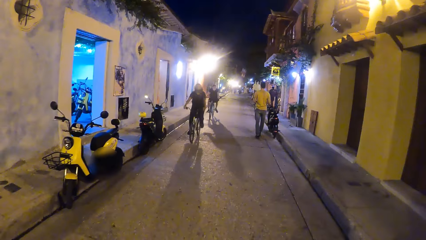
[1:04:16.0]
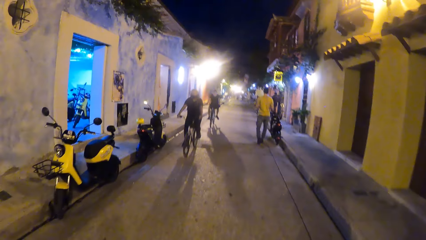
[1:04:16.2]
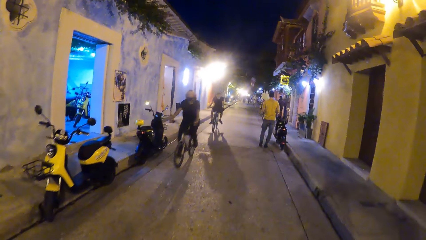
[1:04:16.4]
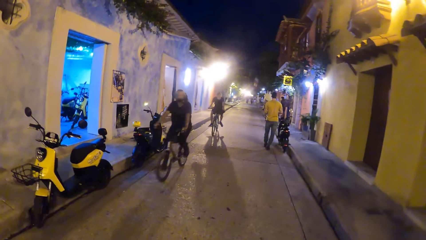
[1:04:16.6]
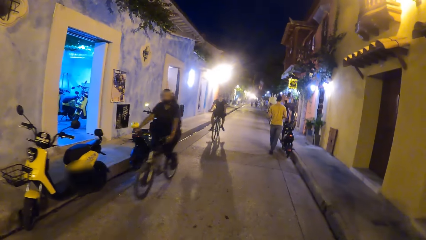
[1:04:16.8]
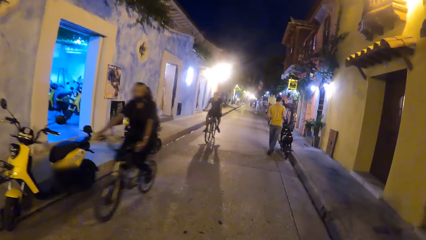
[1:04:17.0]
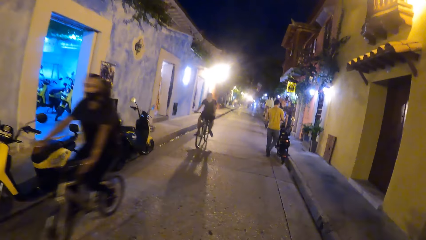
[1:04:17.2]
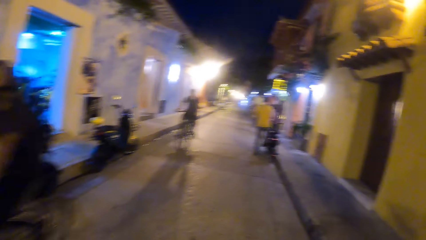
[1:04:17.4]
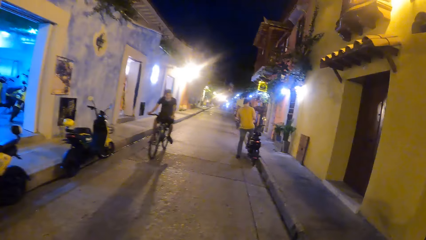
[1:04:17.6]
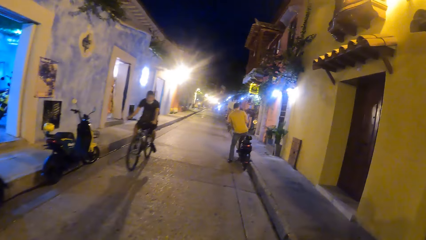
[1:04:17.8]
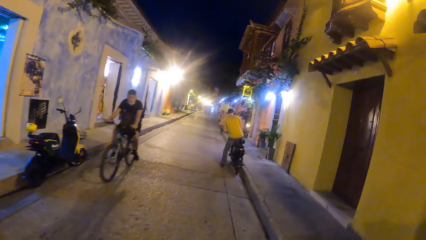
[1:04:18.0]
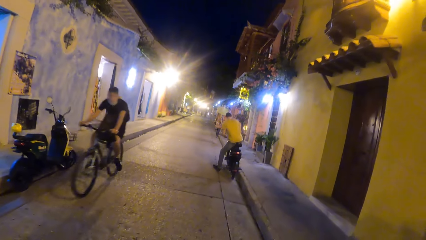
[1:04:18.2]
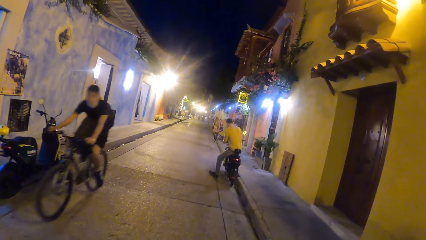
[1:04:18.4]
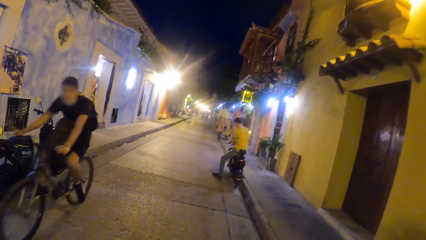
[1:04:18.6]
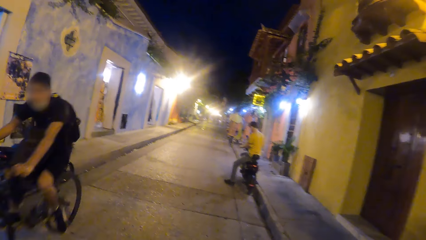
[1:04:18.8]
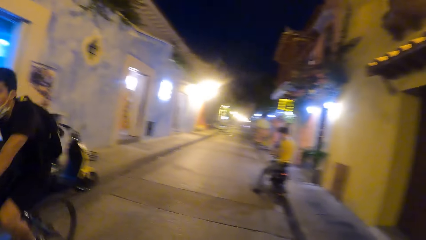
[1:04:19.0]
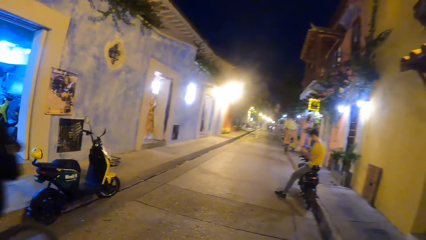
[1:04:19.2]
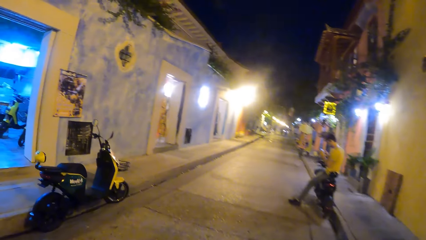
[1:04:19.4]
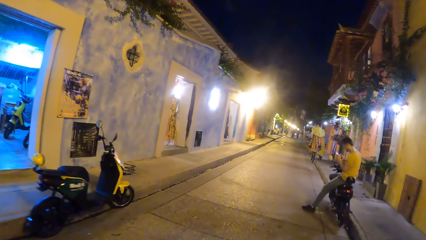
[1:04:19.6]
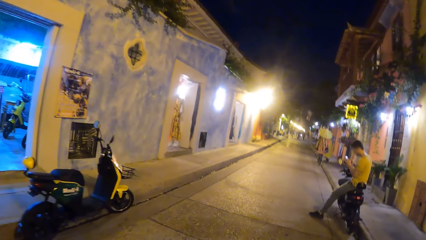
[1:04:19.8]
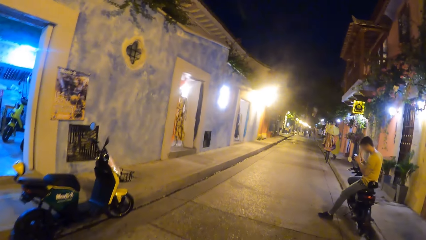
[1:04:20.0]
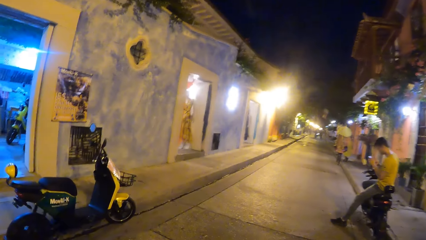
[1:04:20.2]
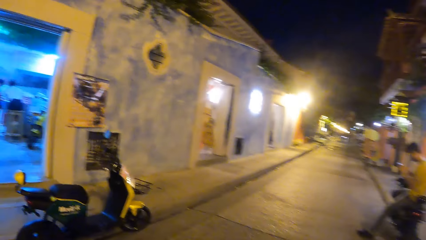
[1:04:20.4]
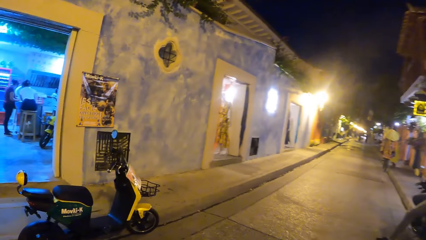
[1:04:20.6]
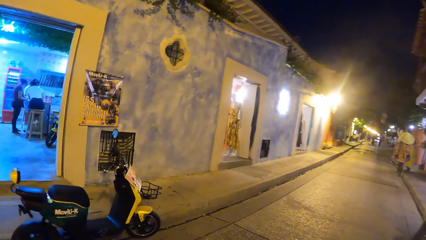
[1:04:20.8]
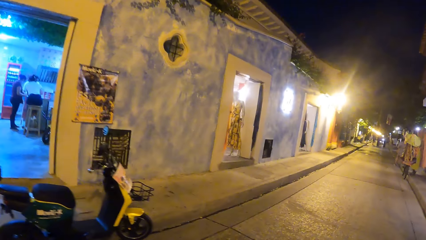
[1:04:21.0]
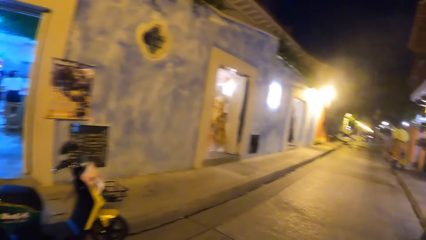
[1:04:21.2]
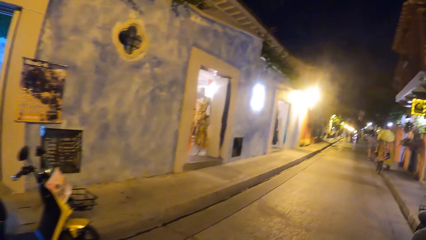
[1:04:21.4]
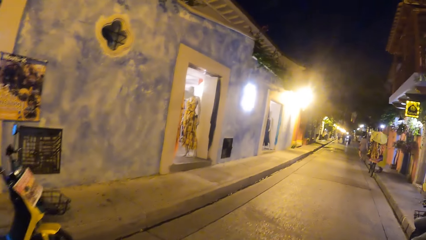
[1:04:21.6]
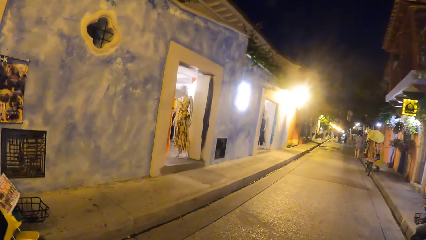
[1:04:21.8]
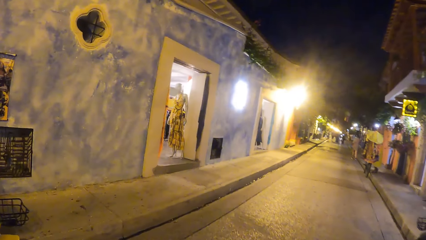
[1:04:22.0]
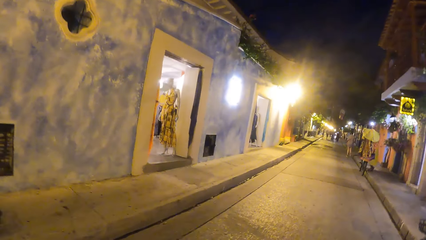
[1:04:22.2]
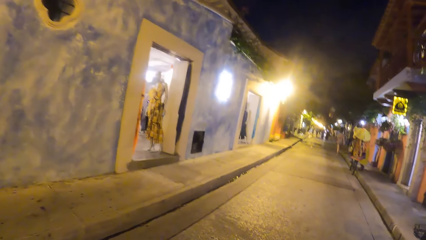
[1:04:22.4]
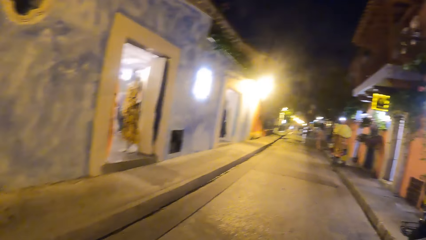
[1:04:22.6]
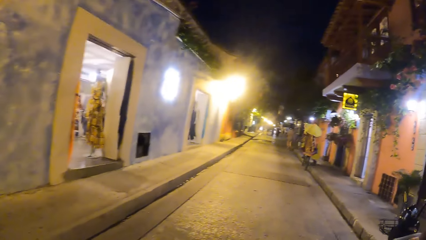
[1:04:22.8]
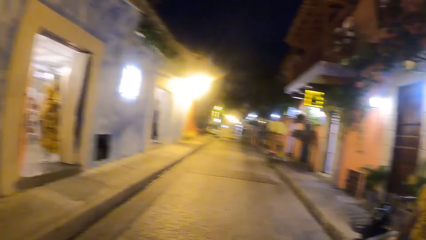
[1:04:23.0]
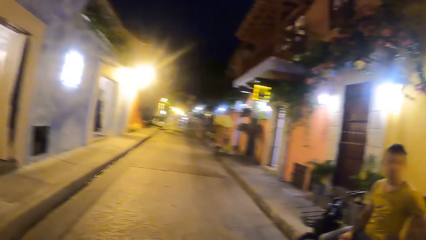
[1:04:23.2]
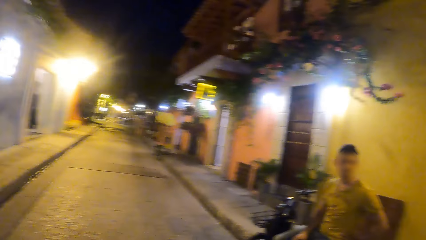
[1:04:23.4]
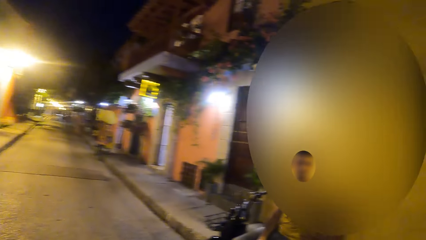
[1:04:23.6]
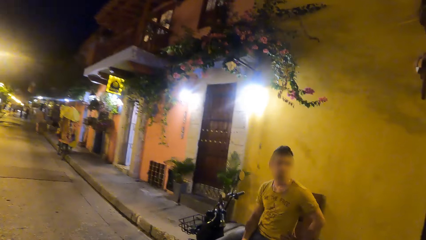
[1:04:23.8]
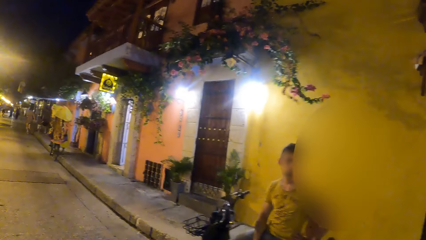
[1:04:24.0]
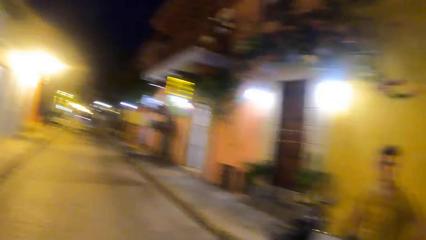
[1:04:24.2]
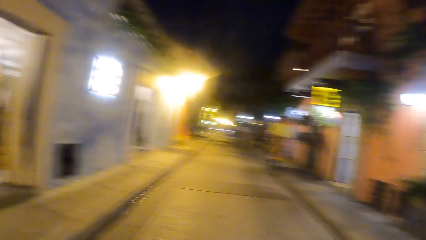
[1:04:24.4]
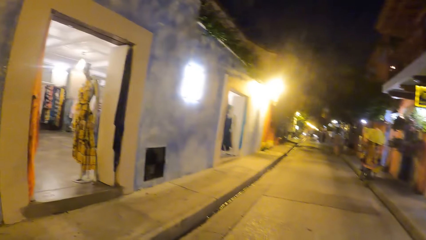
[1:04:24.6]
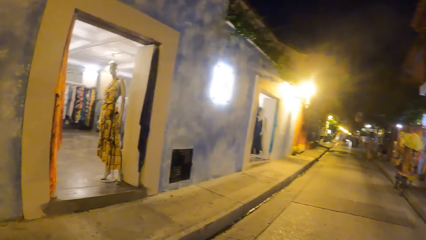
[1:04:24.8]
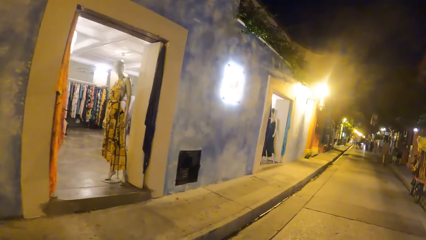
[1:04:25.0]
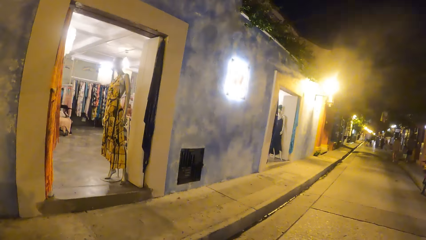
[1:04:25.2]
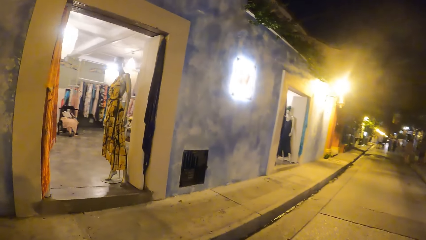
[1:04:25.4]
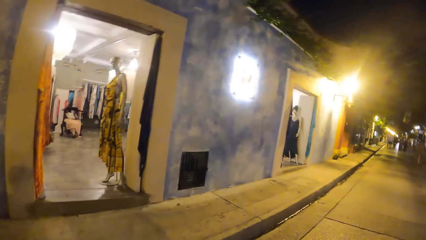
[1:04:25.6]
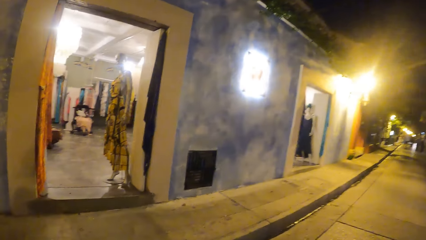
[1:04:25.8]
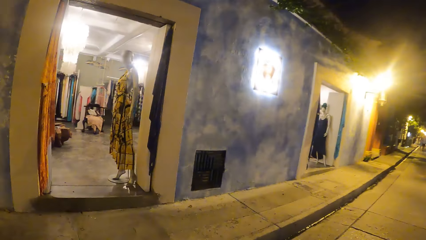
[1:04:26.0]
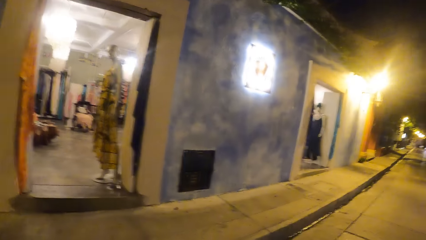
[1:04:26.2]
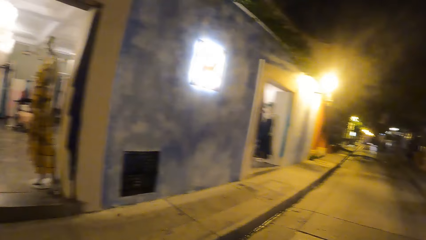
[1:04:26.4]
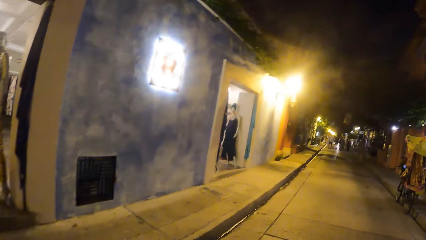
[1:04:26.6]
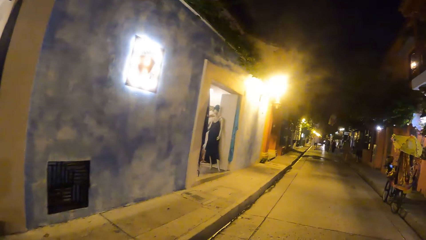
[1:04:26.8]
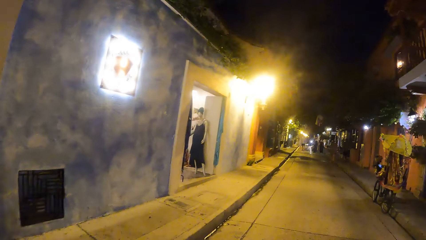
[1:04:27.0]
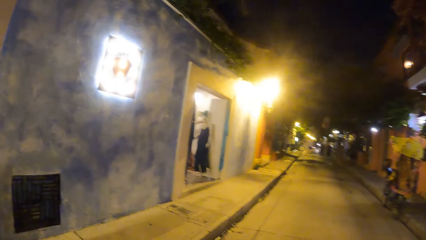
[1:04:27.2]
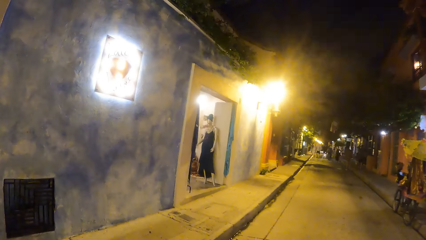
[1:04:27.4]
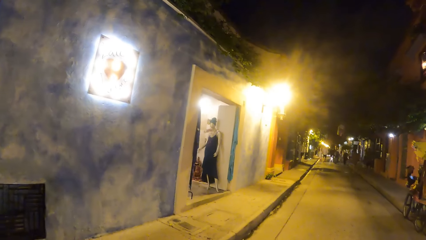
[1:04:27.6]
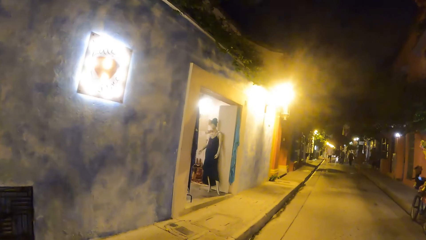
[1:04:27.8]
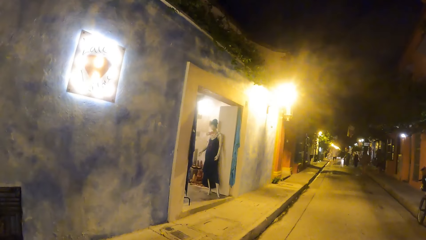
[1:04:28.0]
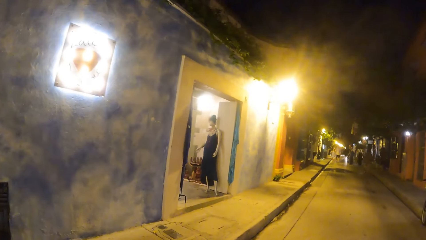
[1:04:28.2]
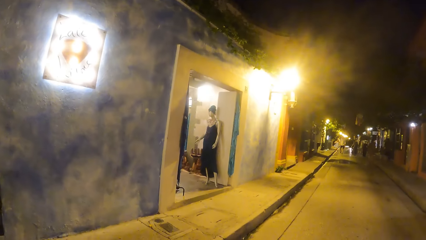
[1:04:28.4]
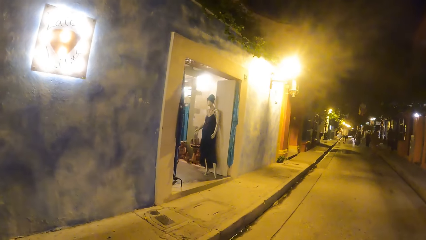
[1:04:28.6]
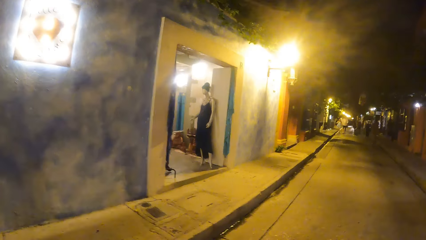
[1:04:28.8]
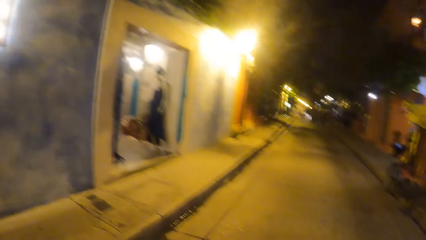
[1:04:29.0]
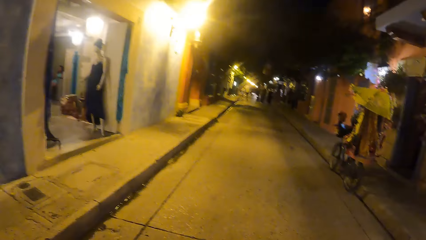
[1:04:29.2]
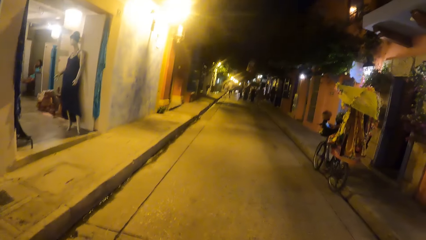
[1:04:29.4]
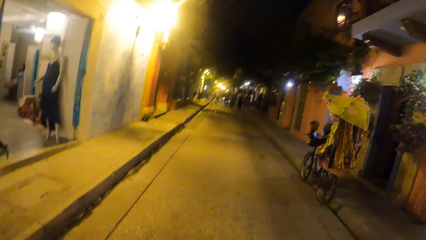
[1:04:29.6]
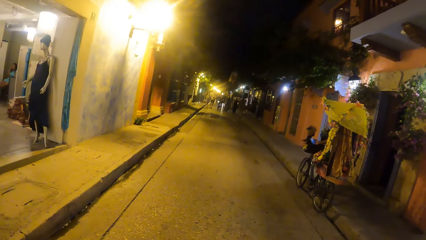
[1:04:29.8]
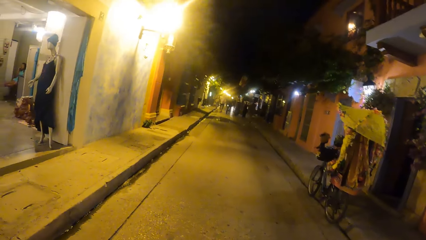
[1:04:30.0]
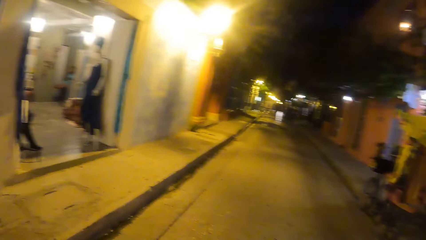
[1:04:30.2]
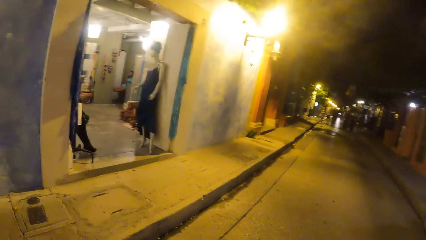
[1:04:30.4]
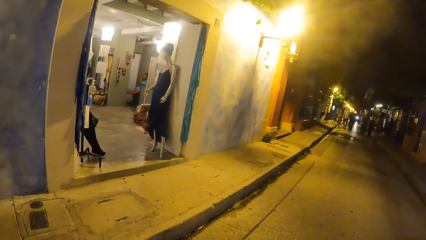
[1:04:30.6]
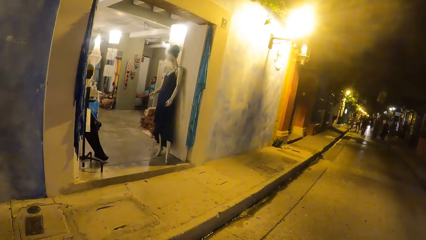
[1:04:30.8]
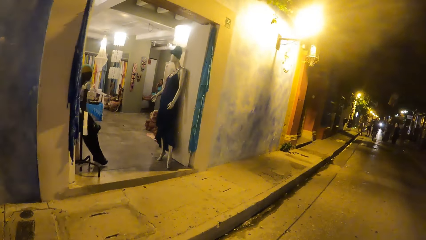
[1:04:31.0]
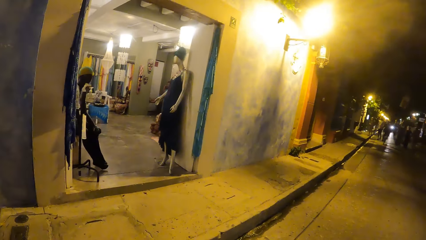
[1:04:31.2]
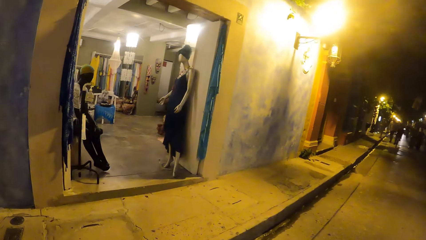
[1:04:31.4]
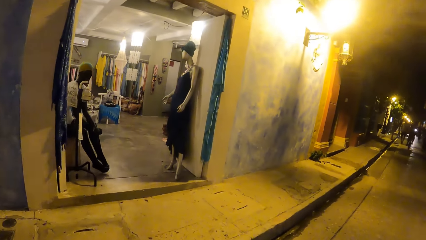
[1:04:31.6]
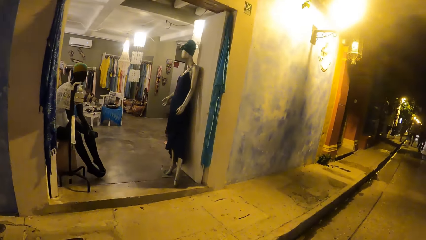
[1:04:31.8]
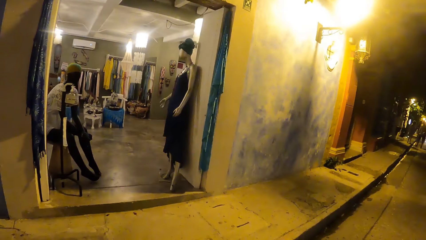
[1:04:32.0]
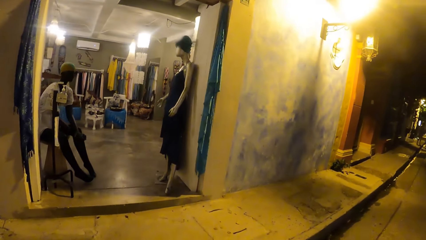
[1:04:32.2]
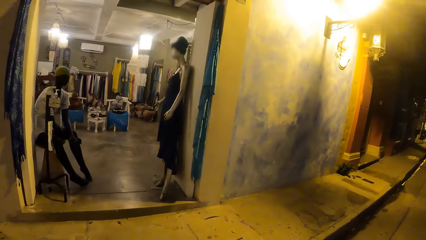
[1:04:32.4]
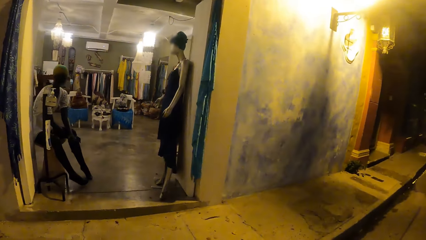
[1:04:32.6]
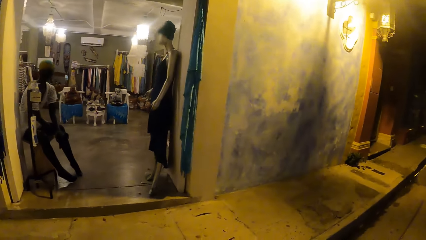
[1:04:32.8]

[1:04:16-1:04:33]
A black bicycle rides past the camera wearer. The camera wearer walks on the road. The black bicycle rides past them again. They look around. They walk on the road and look at a person. They look around. They walk on the road. They look around. They walk on the road. They look around.
